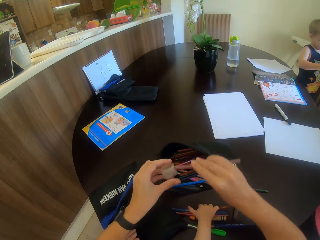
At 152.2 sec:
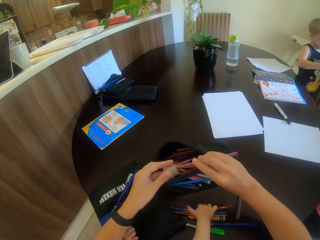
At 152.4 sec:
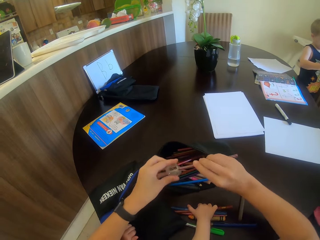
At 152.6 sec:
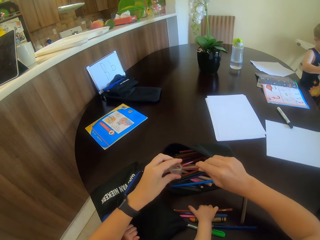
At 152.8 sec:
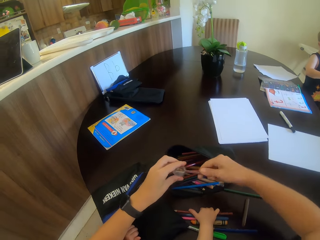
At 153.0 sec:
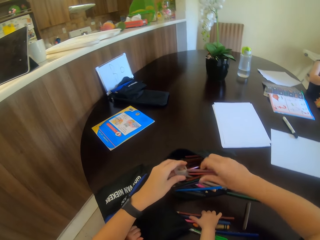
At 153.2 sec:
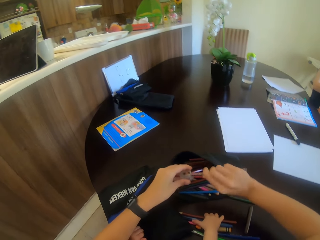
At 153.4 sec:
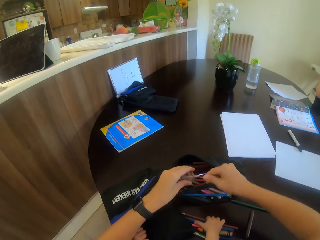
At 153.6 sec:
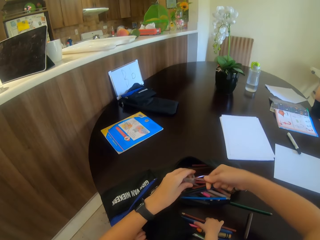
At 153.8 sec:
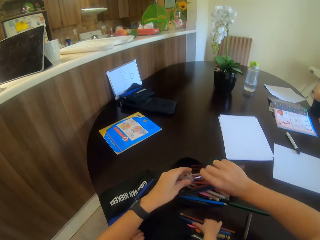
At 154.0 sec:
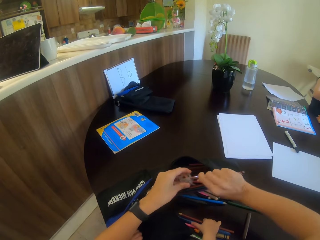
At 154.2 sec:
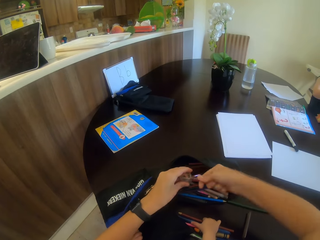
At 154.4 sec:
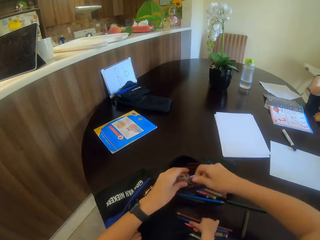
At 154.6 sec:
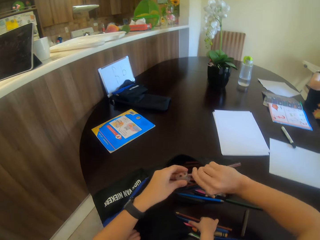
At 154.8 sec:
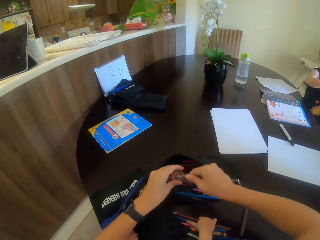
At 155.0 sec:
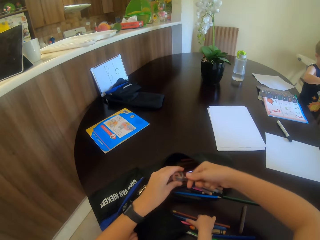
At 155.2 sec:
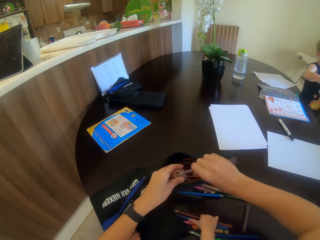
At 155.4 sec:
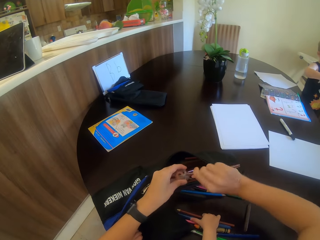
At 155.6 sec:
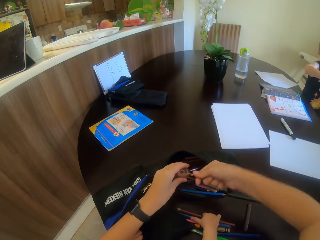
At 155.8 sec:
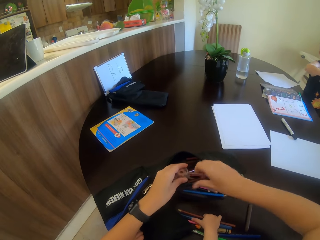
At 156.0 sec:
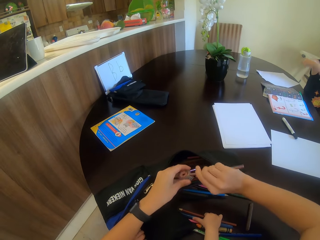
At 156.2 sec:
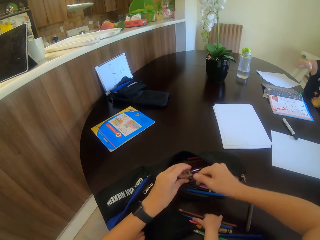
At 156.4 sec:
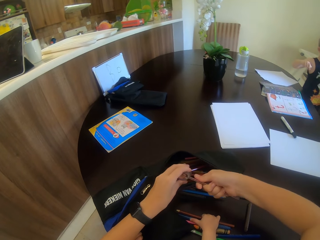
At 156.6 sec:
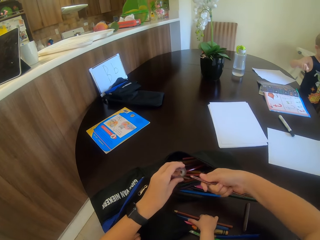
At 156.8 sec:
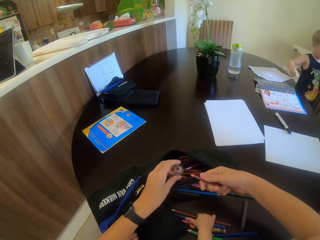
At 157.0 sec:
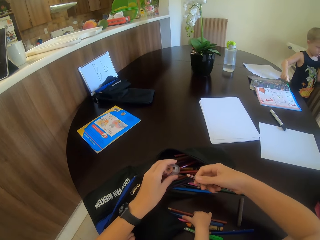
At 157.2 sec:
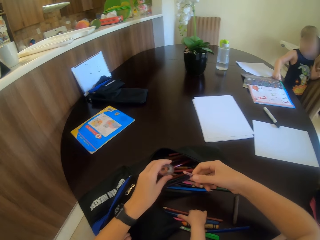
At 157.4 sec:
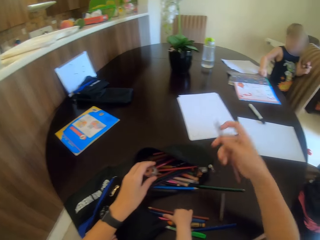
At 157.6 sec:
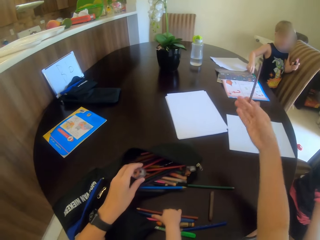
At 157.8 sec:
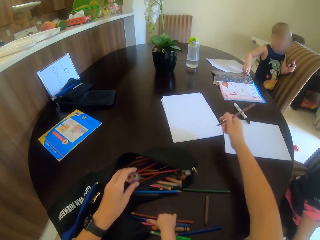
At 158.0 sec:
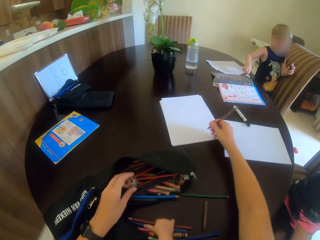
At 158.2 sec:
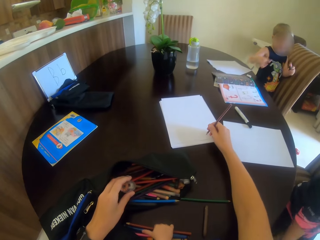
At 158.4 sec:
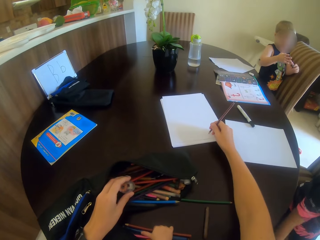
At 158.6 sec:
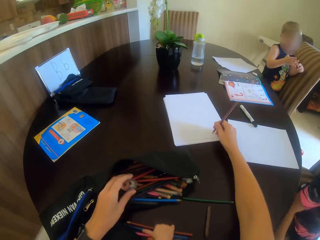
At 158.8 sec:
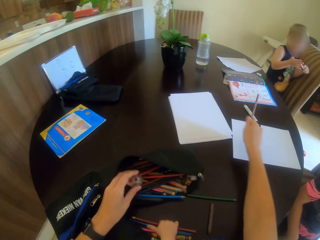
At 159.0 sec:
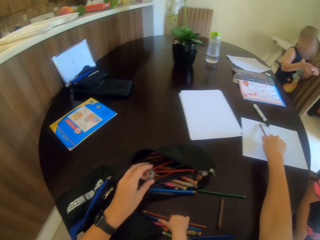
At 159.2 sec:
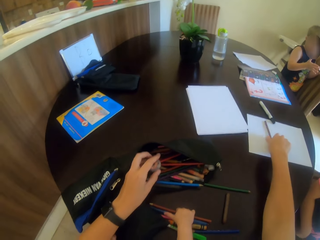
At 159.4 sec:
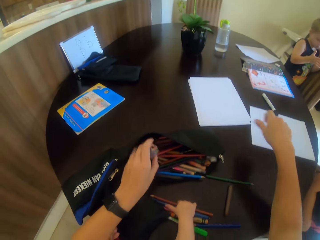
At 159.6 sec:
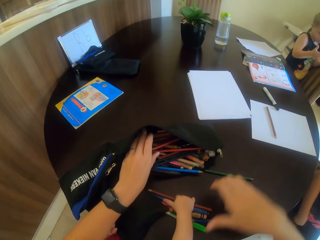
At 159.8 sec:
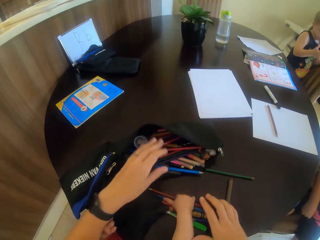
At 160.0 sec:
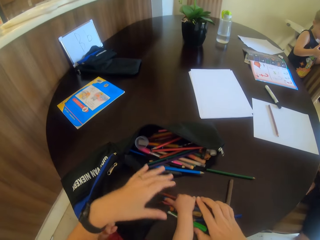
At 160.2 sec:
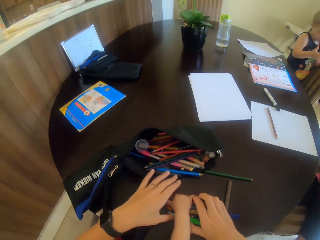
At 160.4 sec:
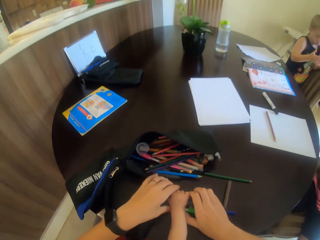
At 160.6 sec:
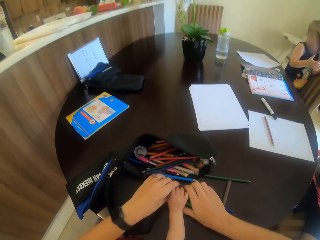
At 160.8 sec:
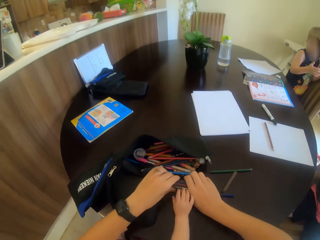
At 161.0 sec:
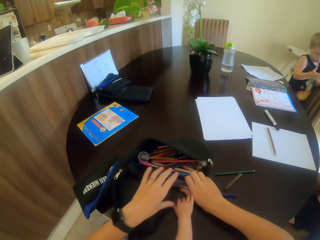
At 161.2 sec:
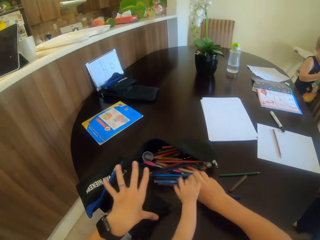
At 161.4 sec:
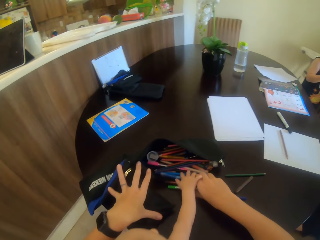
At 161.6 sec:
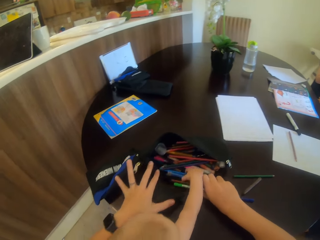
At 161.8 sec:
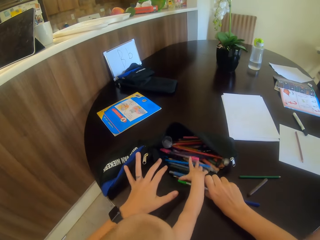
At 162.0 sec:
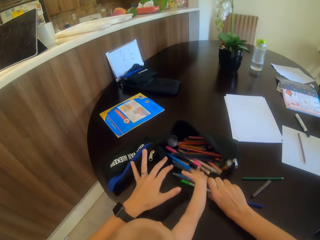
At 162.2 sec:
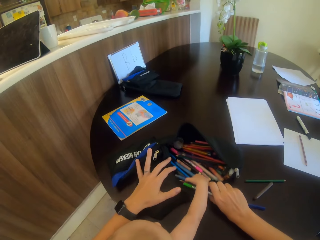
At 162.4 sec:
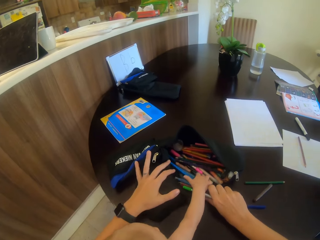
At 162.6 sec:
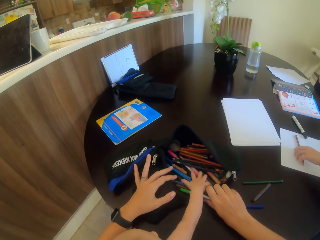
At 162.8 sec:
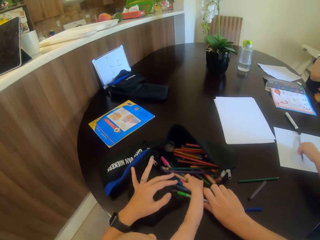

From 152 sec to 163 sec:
The camera wearer sharpens the pencil. They write on the paper, put down the pencil, and move the pencil.

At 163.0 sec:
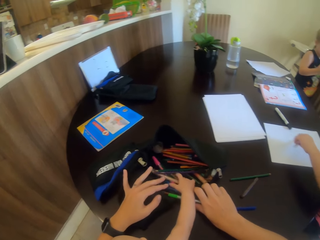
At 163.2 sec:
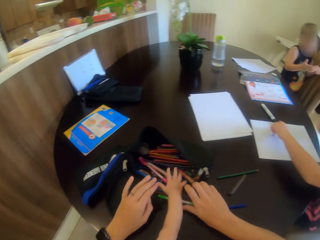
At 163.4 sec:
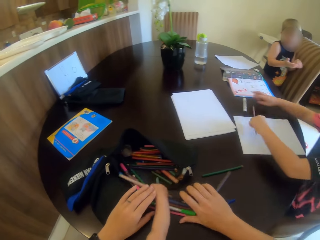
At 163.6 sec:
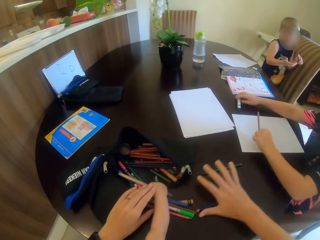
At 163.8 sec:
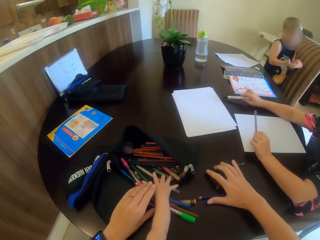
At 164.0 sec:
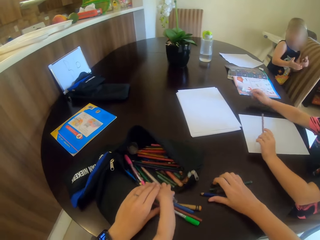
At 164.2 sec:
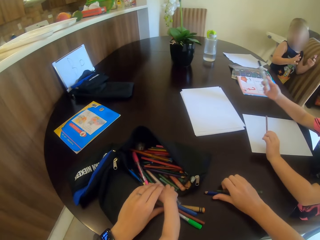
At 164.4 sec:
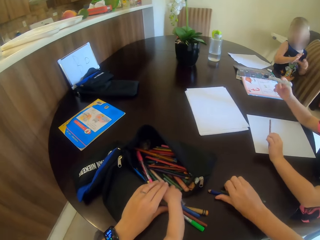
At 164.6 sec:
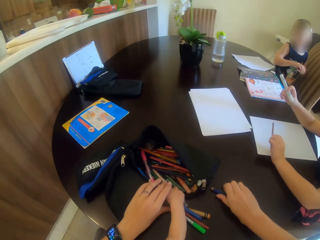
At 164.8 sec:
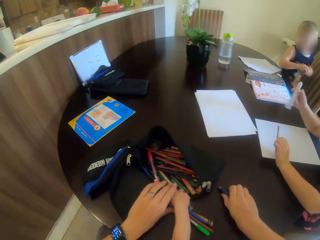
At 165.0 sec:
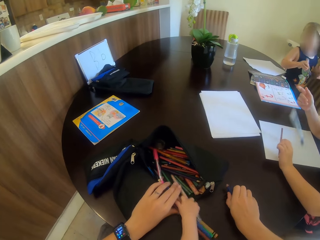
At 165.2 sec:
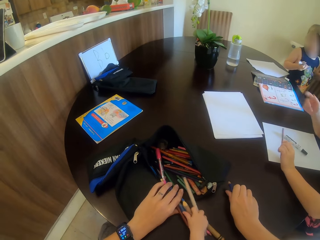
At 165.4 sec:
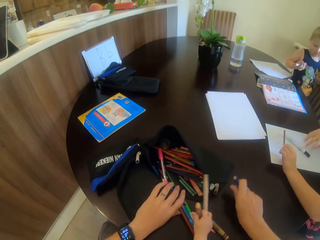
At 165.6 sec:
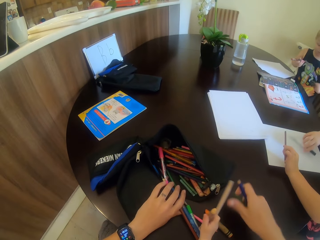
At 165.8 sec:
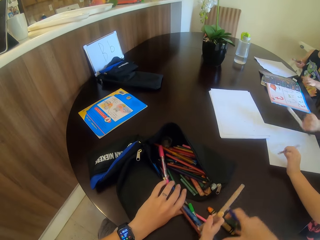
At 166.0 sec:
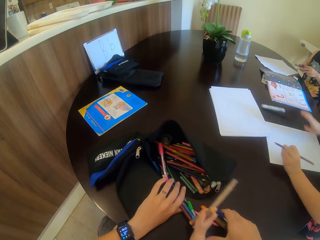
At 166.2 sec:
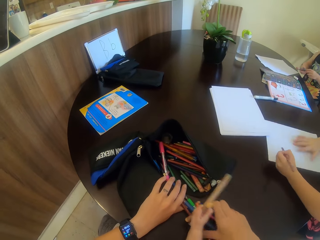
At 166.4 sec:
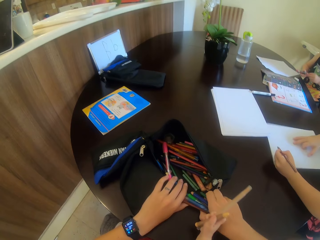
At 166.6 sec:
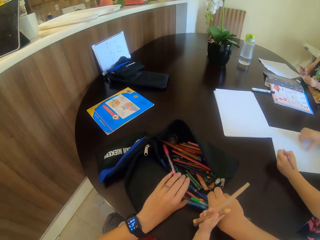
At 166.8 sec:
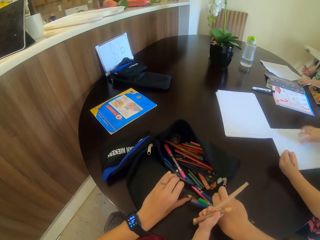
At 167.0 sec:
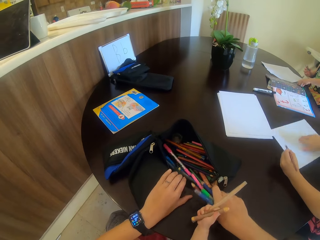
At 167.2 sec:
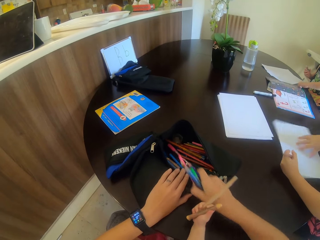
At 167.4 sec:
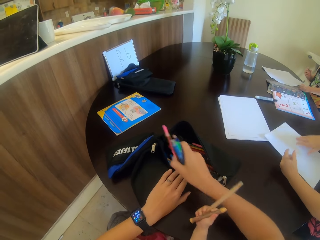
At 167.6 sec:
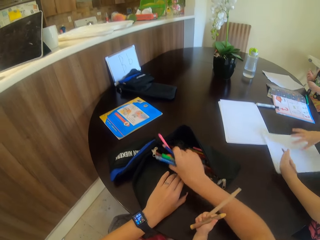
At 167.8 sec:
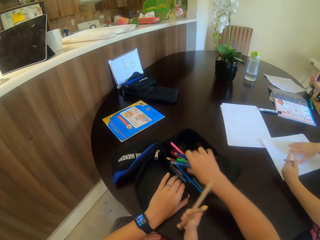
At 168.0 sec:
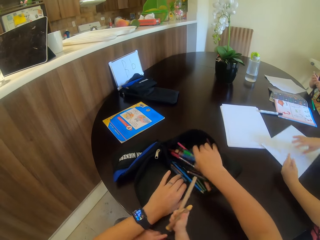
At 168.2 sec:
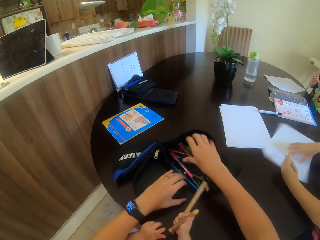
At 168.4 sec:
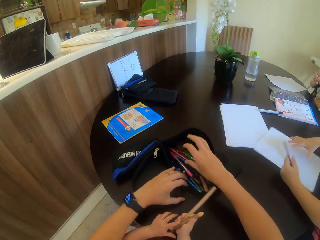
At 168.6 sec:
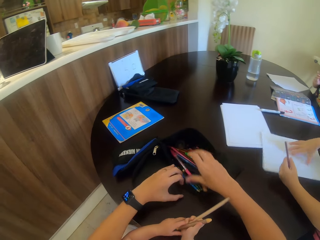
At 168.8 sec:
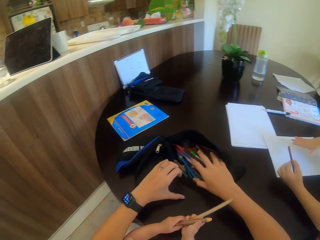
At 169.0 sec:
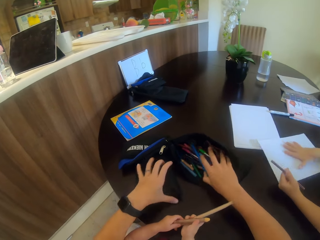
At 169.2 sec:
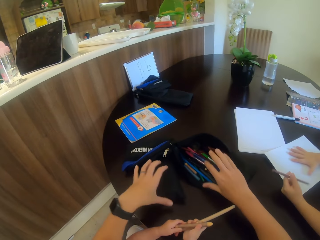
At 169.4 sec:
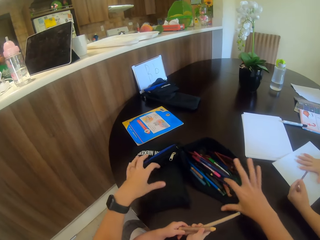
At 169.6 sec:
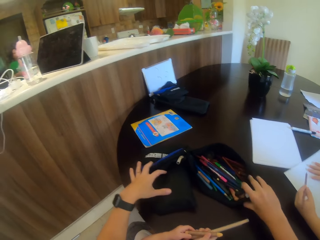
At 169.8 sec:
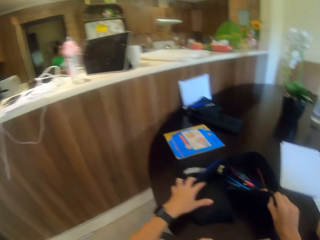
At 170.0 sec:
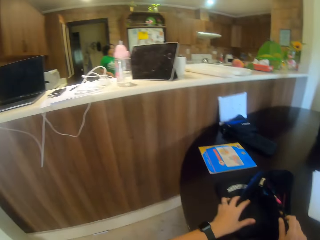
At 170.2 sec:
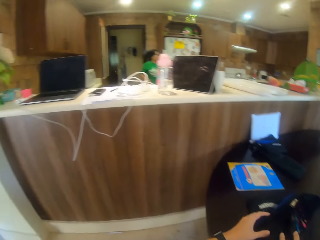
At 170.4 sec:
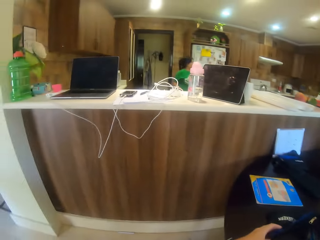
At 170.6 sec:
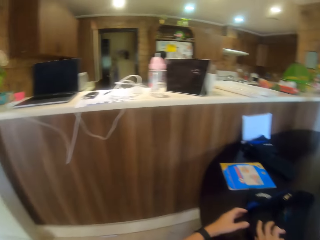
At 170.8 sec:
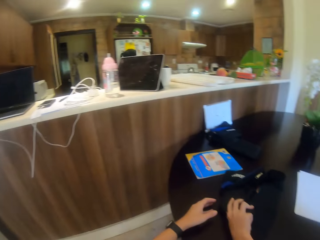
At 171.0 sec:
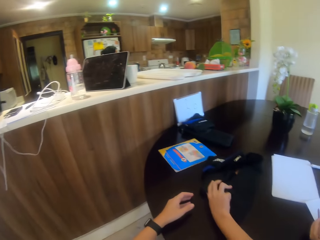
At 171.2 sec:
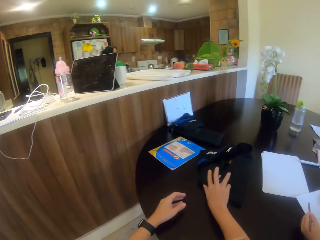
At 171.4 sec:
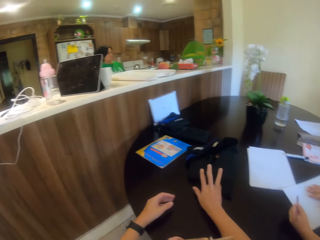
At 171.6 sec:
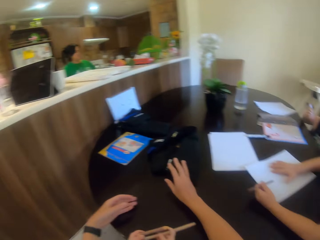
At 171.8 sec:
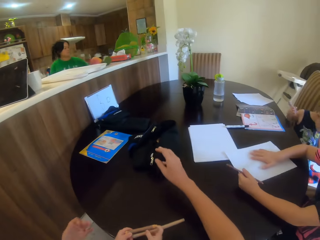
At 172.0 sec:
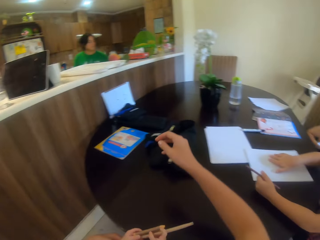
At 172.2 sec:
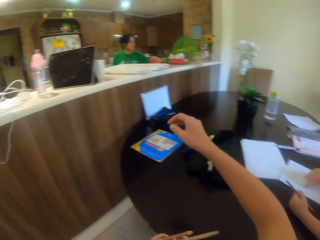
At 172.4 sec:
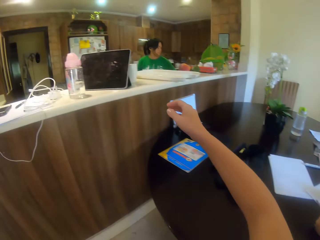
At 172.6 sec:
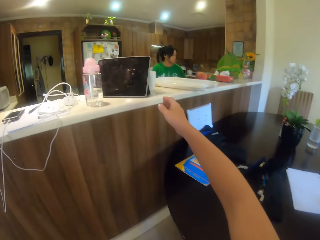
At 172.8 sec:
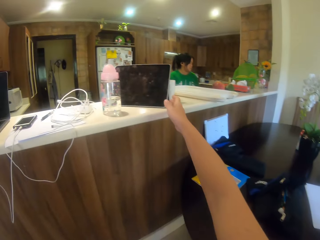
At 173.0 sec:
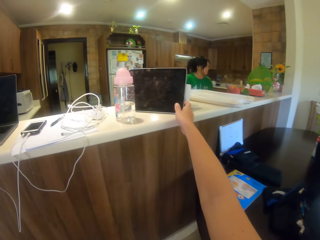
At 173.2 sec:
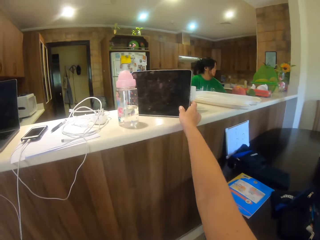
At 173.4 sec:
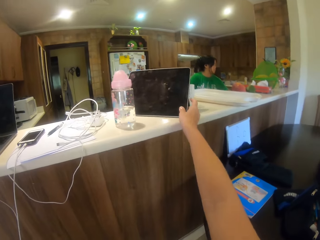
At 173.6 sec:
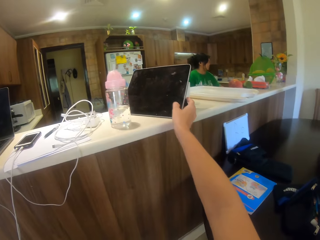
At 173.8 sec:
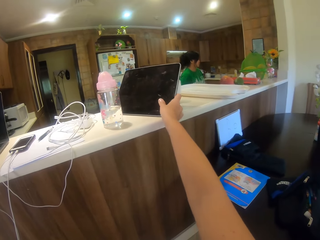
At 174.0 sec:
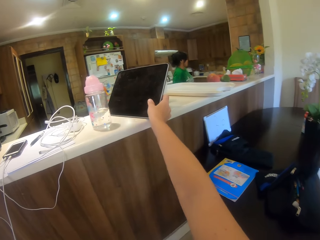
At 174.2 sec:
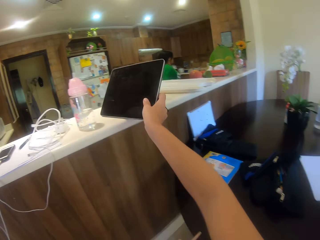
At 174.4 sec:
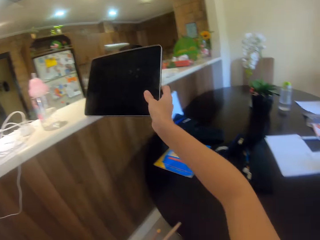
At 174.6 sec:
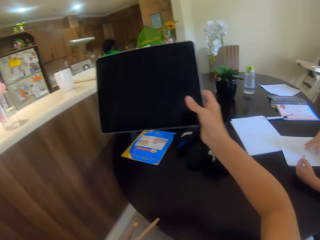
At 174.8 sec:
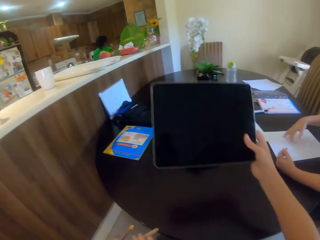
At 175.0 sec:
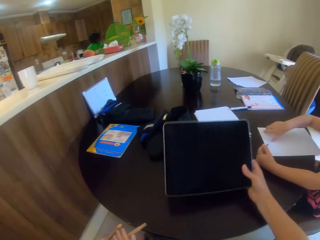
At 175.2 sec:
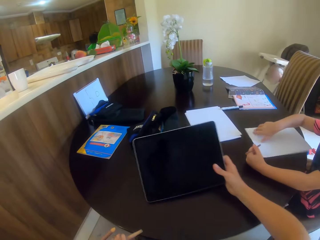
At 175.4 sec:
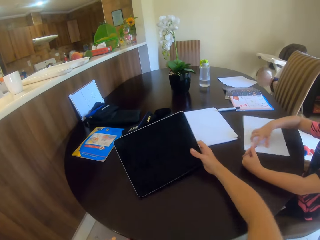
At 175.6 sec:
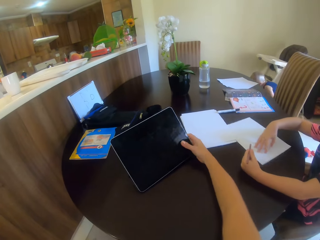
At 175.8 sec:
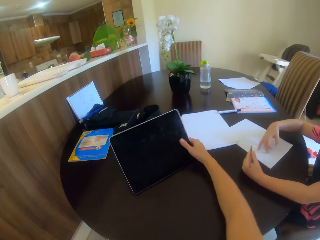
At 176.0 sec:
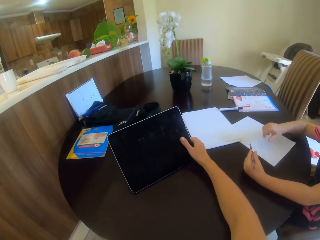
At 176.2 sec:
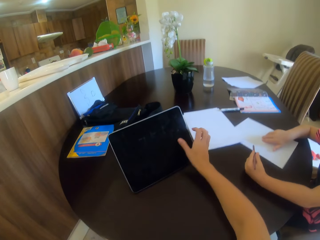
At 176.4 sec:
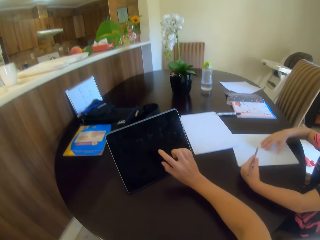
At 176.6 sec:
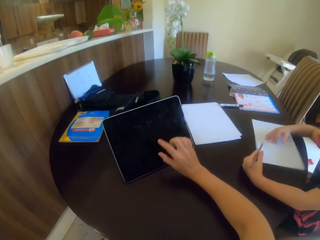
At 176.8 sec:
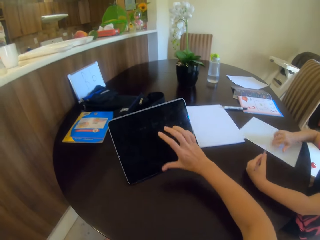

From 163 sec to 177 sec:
A child picks up the pencil. The child holds the marker pen, drops the marker pen, throws the marker pen, and moves the paper. The camera wearer puts the pens in the bag and moves the bag. A woman walks around the kitchen. The camera wearer holds the tablet and puts down the tablet.
